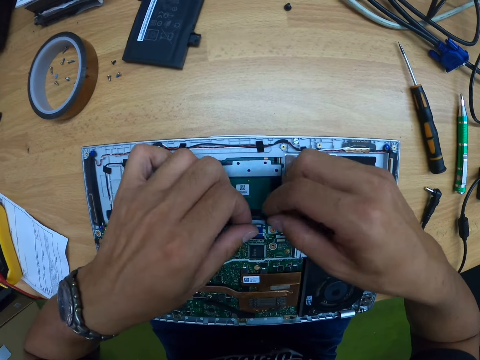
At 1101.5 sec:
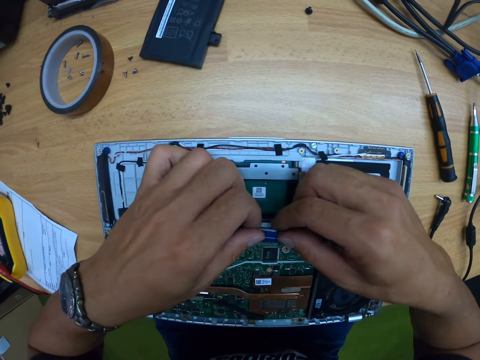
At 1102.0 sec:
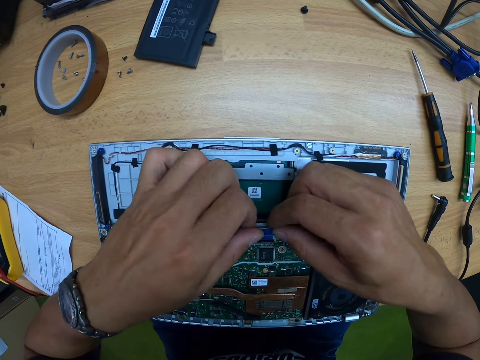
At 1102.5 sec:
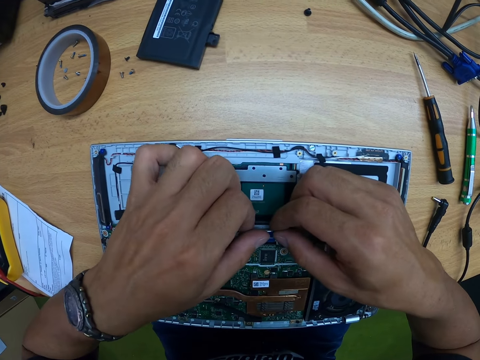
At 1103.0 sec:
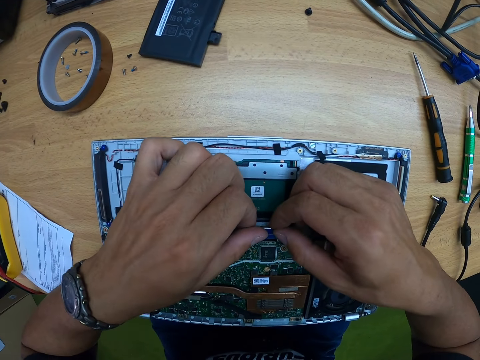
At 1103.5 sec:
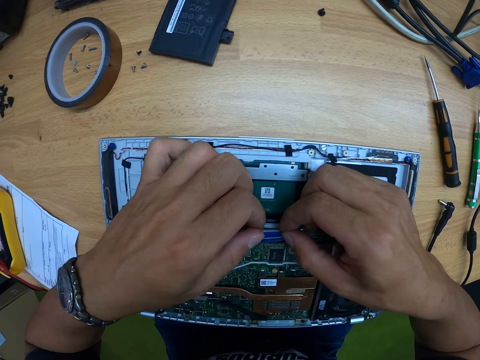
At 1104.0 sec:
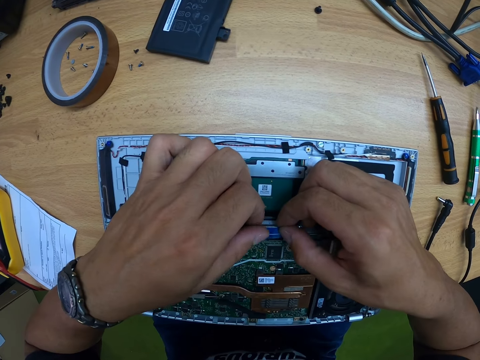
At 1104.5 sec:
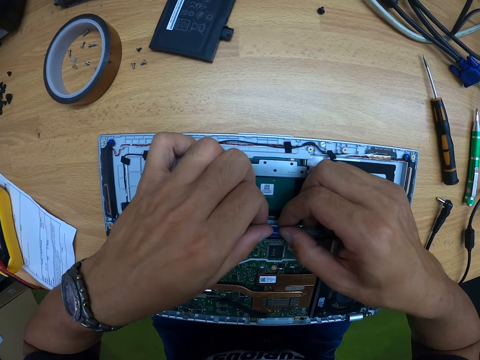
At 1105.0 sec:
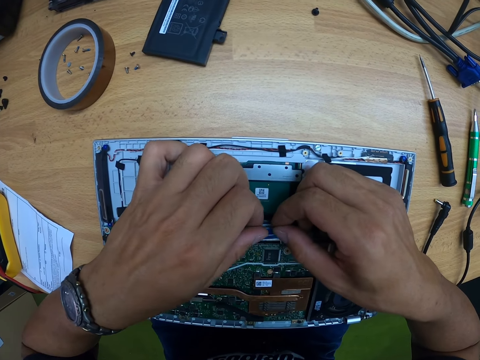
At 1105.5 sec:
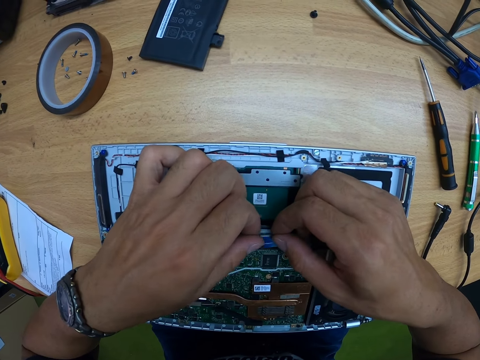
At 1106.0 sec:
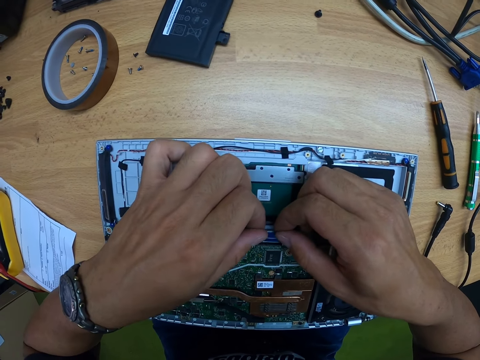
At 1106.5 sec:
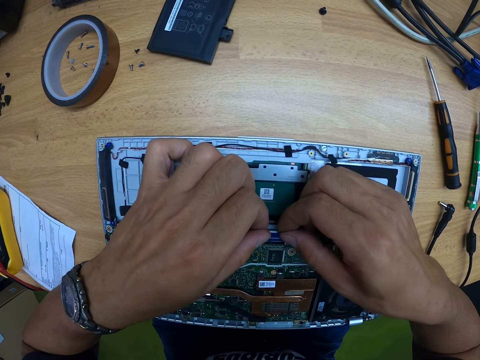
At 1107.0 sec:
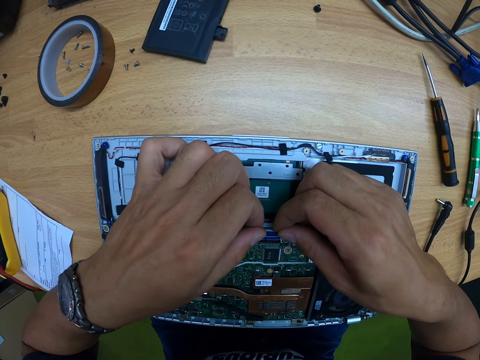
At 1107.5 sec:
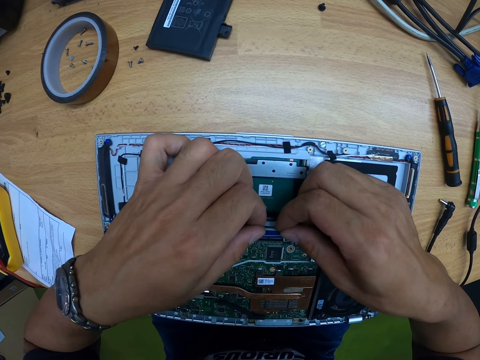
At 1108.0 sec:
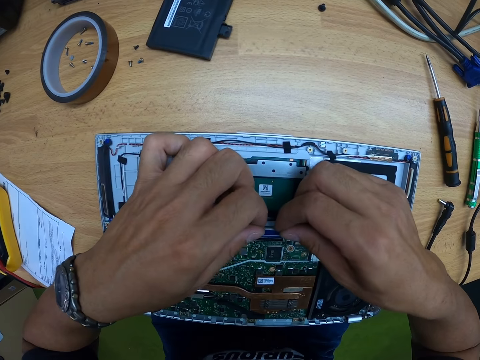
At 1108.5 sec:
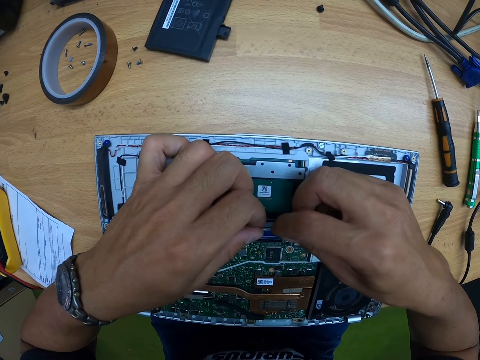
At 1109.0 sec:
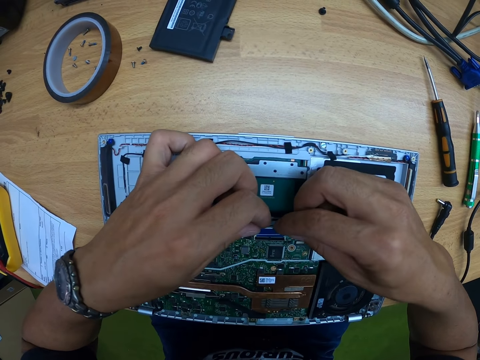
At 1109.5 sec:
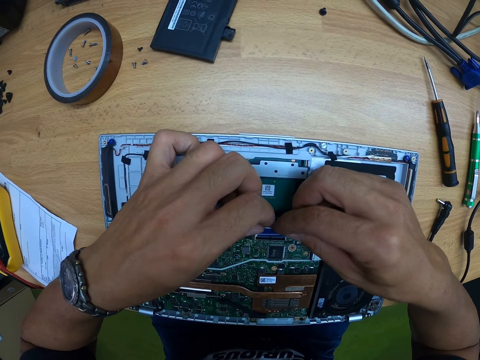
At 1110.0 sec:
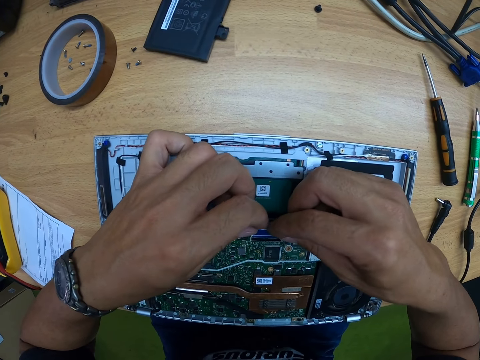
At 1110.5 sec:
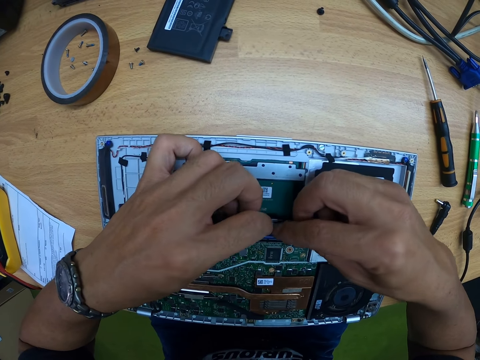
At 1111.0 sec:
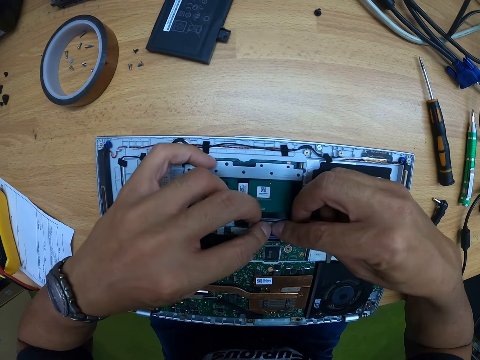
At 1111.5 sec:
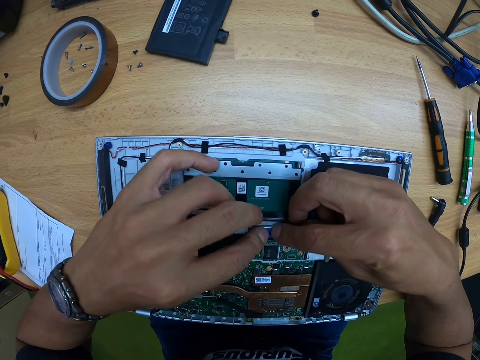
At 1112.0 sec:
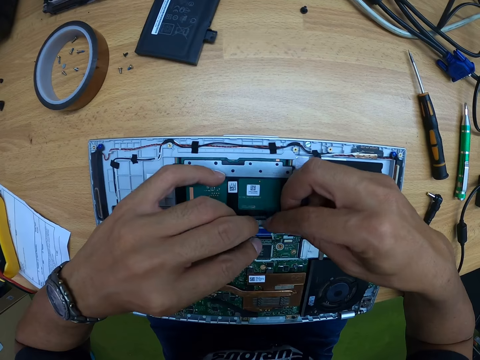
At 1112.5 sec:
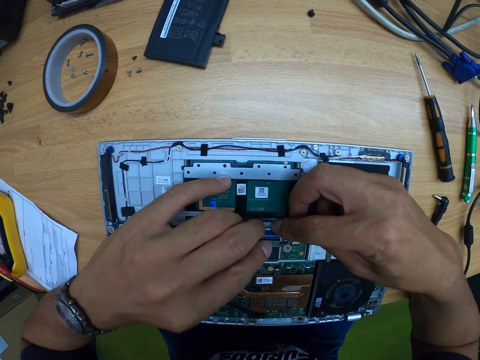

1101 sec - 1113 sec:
The camera wearer pulls the slot with both hands.

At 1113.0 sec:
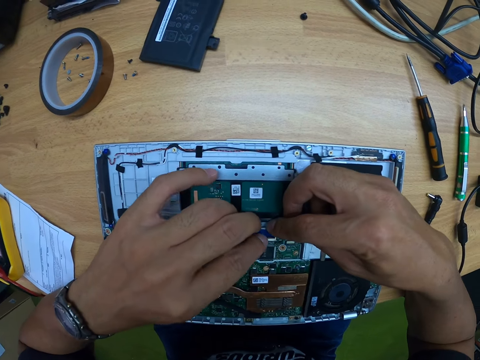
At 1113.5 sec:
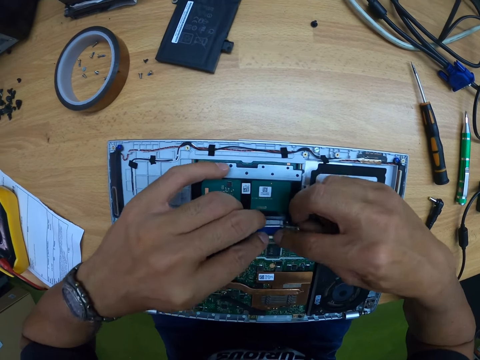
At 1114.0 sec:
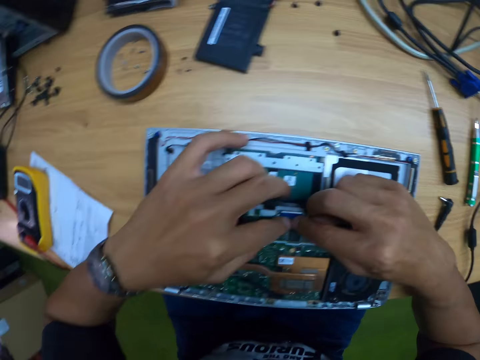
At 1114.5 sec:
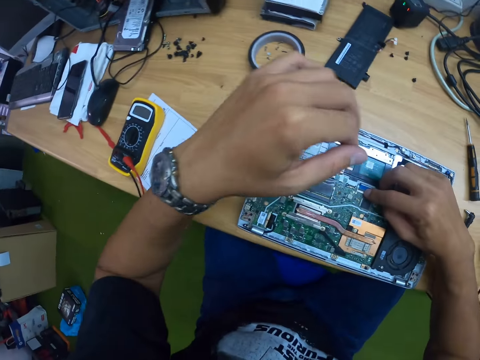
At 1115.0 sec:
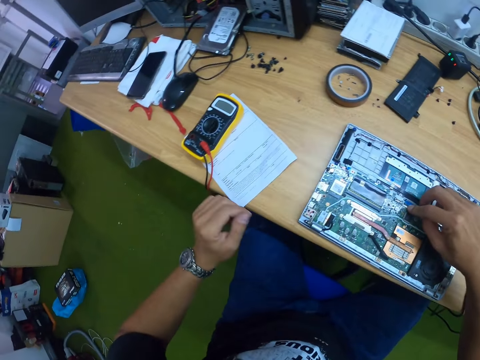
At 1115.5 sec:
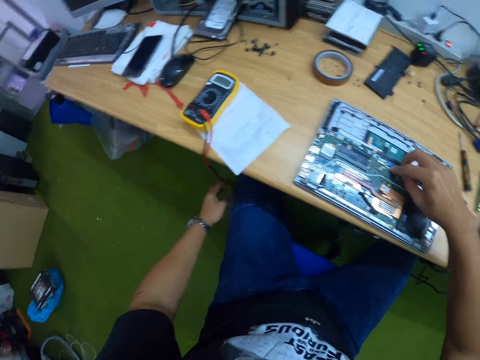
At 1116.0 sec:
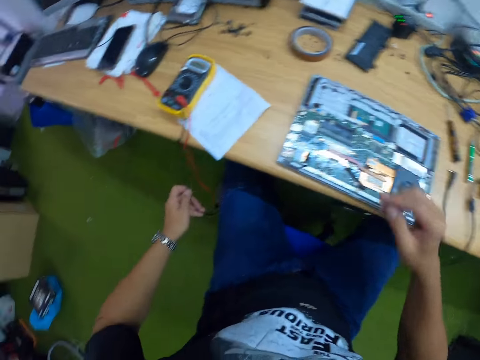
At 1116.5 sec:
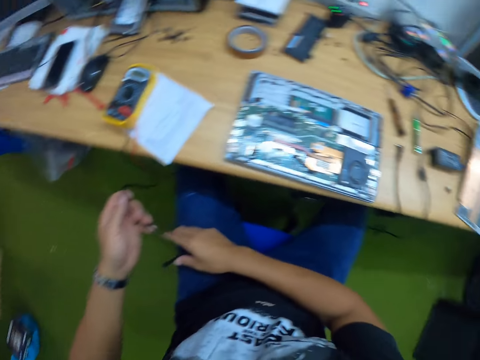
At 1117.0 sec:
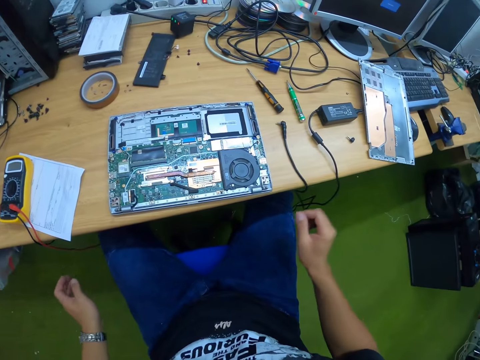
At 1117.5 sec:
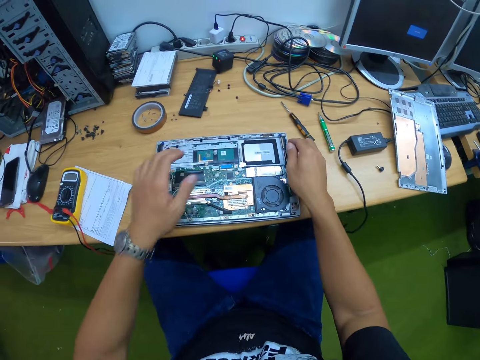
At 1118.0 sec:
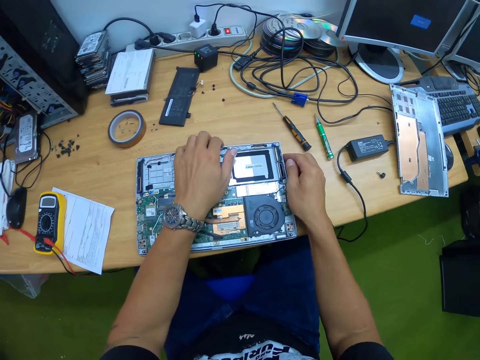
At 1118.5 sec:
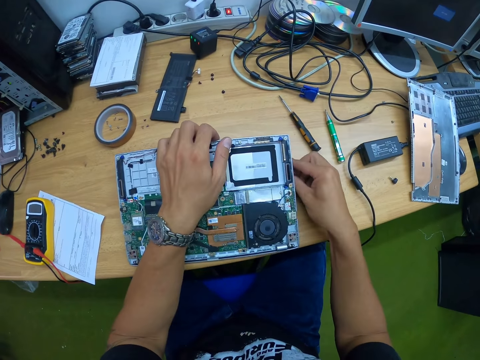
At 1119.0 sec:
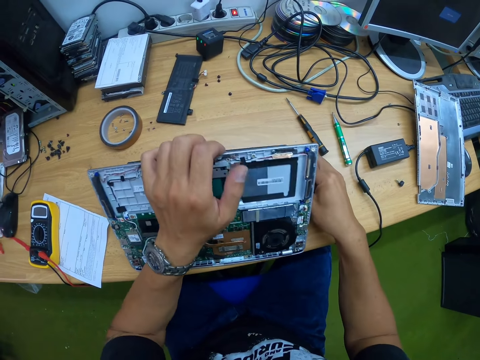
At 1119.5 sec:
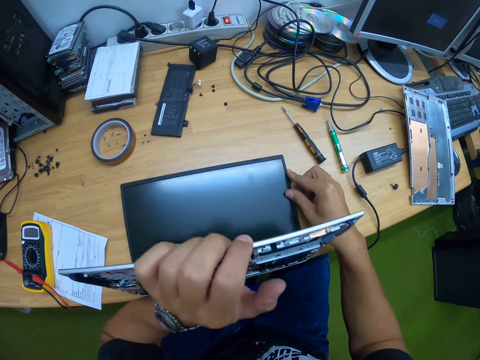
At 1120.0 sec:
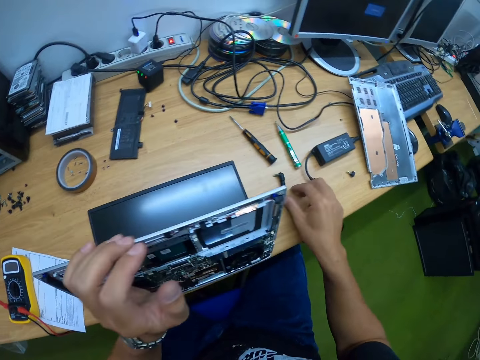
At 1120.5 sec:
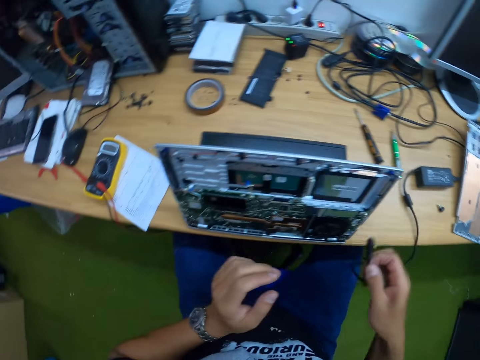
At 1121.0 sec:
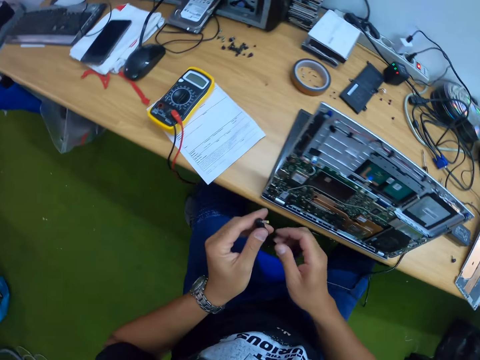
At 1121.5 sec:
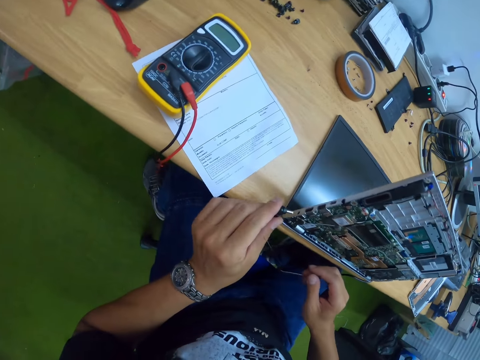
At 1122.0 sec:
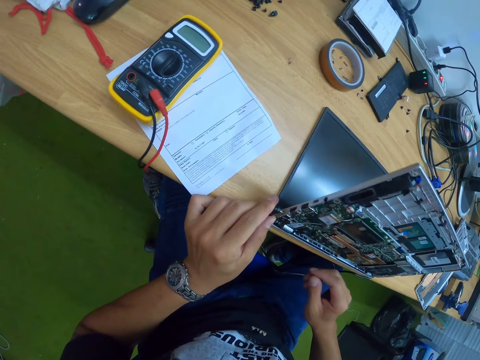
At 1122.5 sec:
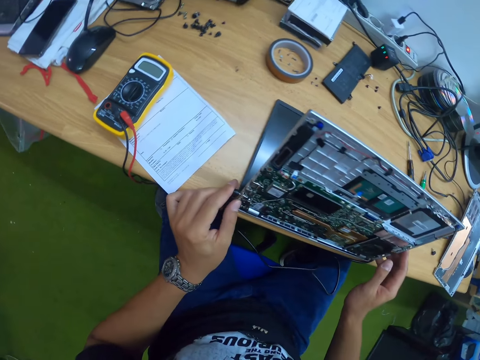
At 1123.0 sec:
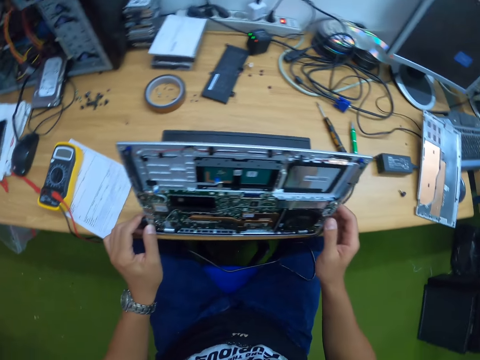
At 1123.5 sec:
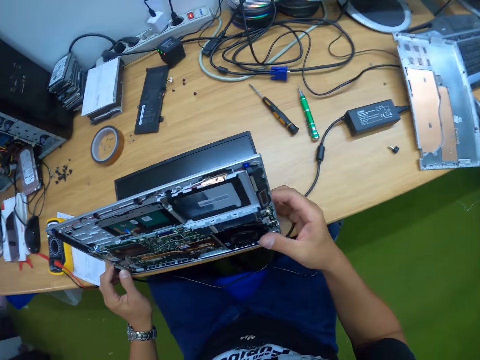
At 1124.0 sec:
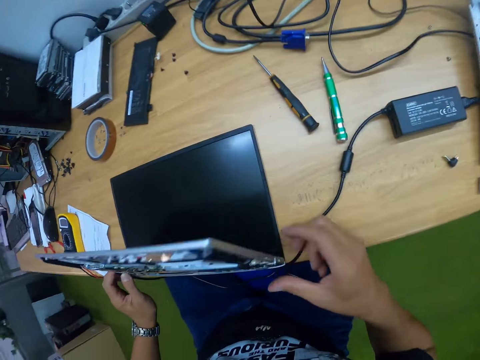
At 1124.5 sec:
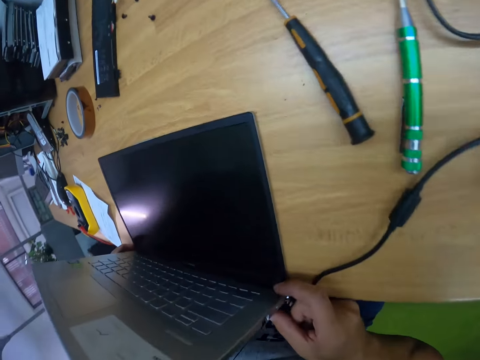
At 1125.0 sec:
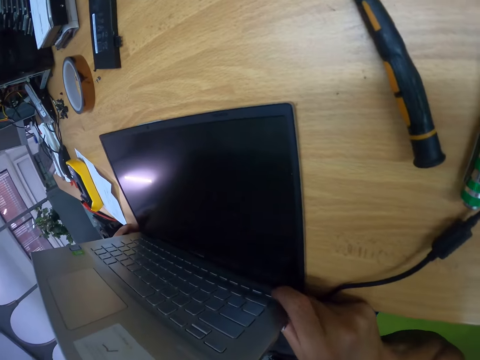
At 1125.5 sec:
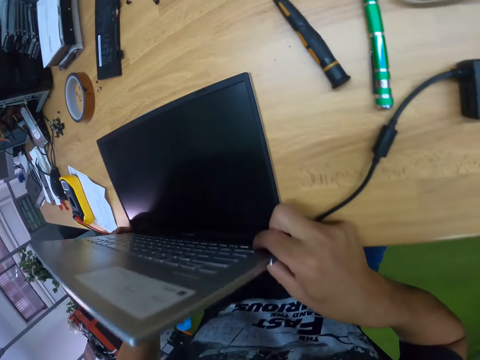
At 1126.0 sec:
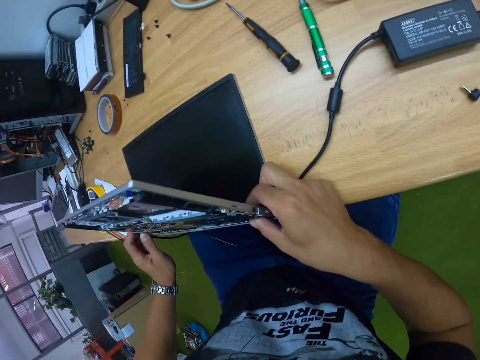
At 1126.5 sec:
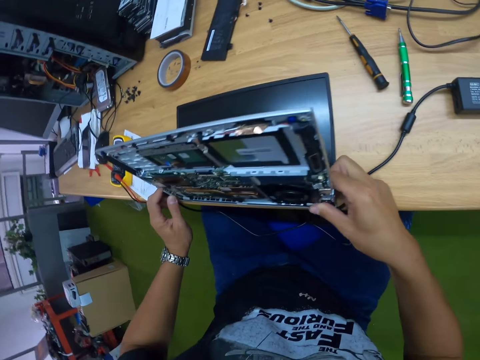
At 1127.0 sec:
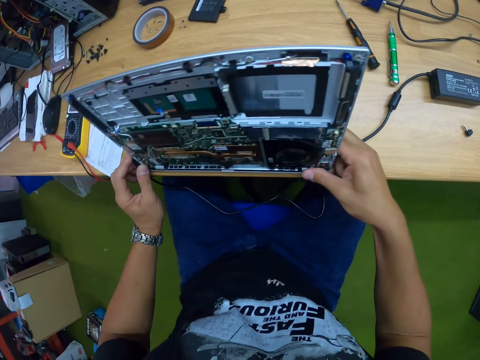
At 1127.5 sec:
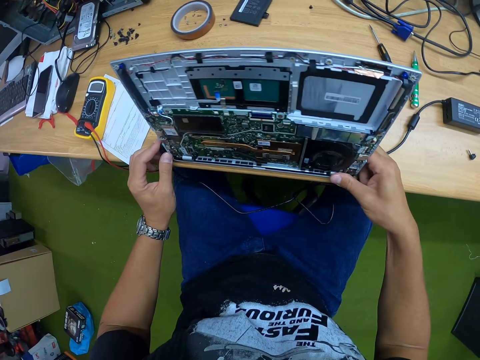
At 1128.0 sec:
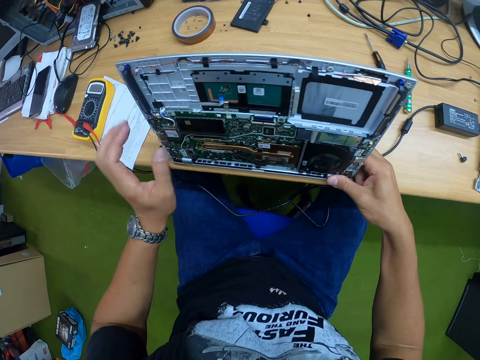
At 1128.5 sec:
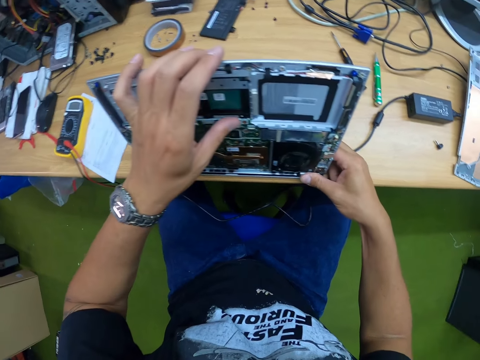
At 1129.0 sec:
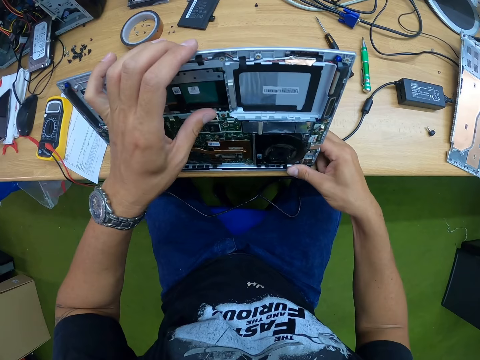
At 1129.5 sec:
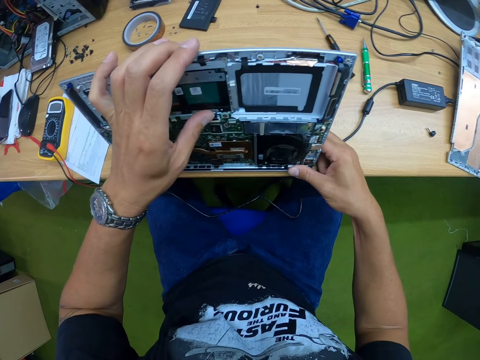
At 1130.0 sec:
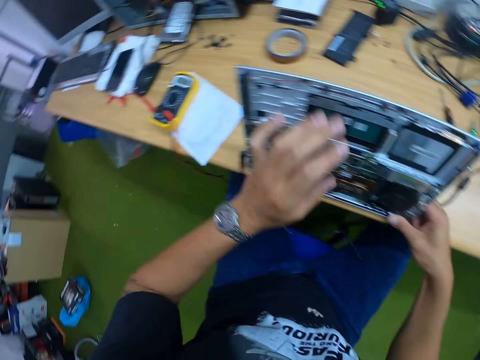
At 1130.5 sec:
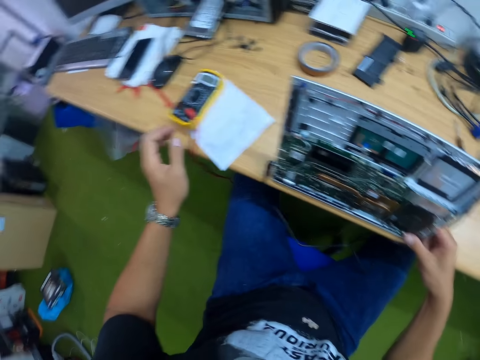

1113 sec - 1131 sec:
The camera wearer picks up a cord of a multimeter with his left hand. He holds the cord of the multimeter with his right hand. He drops the cord of the multimeter in his left hand. He opens the laptop with both hands. He picks up a cord with his right hand. He holds the cord with both hands. He plugs the cord to the laptop with his left hand. He holds the laptop with his right hand. He switches the laptop on. He attaches something in the laptop. He presses a button on the motherboard with his right hand.
